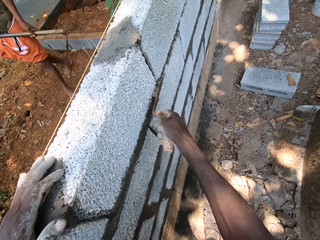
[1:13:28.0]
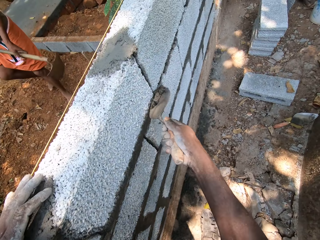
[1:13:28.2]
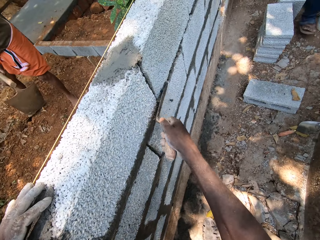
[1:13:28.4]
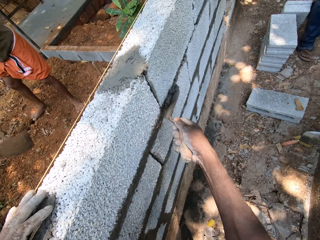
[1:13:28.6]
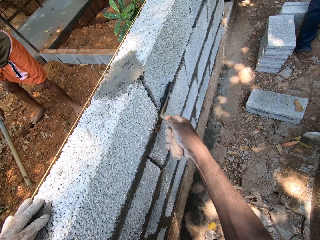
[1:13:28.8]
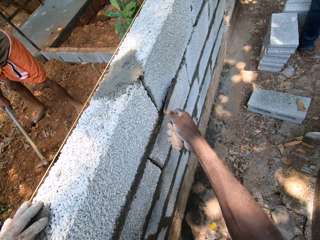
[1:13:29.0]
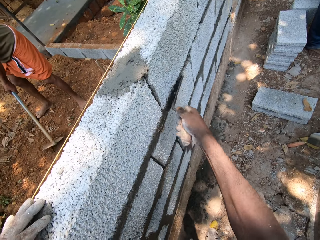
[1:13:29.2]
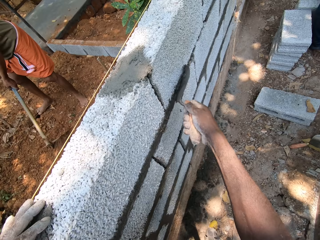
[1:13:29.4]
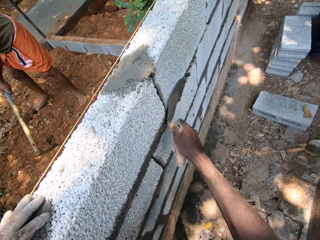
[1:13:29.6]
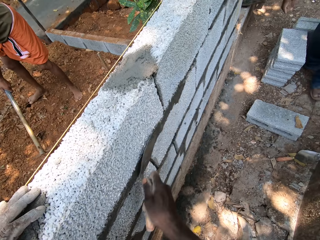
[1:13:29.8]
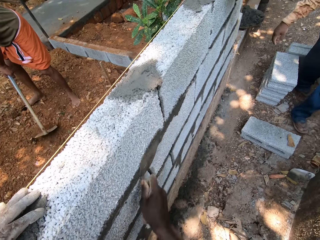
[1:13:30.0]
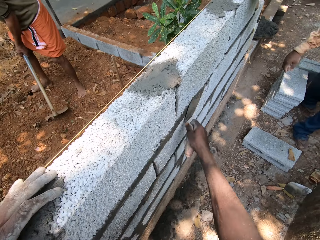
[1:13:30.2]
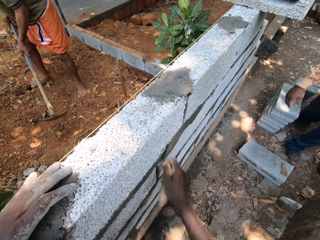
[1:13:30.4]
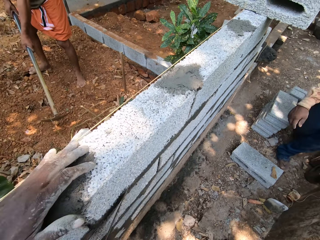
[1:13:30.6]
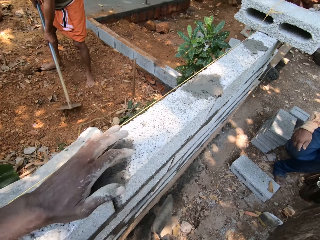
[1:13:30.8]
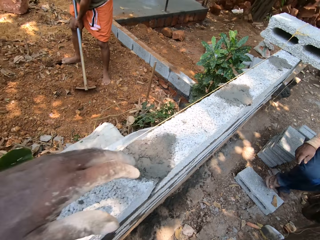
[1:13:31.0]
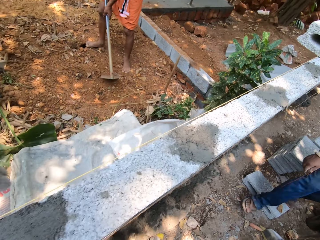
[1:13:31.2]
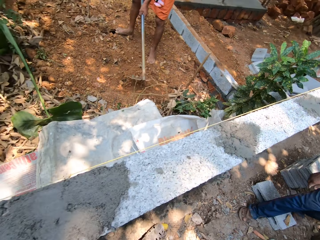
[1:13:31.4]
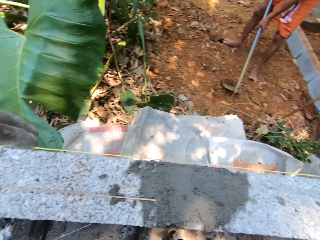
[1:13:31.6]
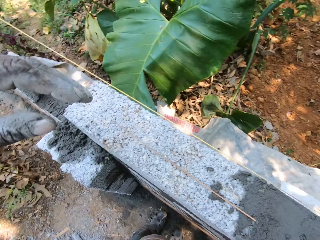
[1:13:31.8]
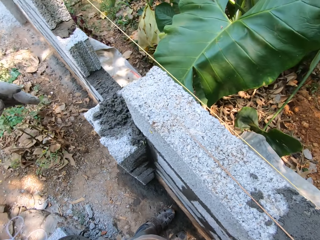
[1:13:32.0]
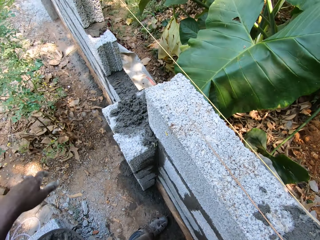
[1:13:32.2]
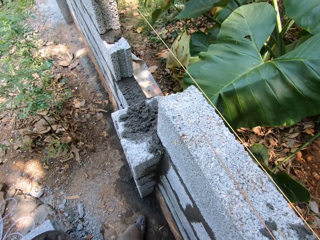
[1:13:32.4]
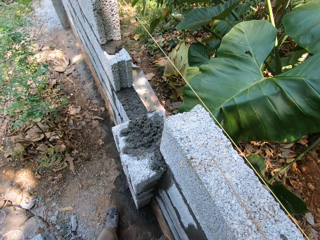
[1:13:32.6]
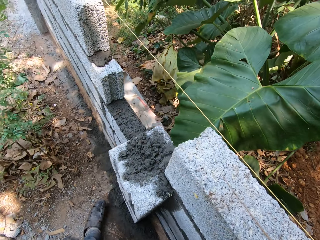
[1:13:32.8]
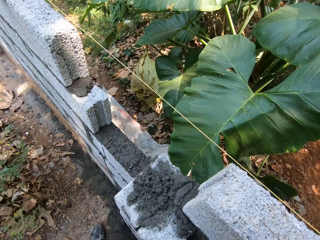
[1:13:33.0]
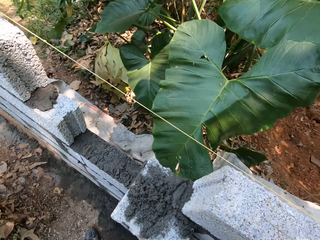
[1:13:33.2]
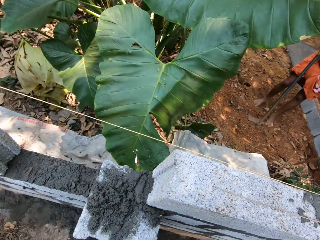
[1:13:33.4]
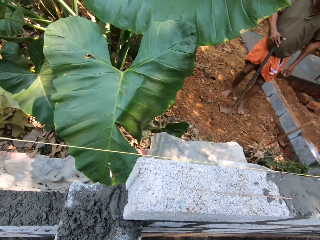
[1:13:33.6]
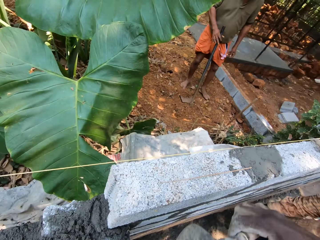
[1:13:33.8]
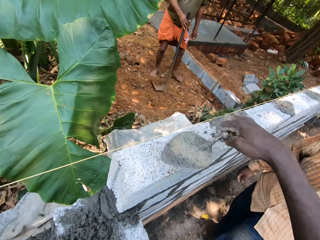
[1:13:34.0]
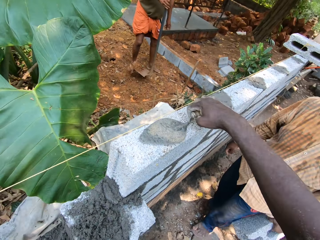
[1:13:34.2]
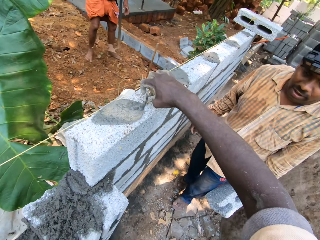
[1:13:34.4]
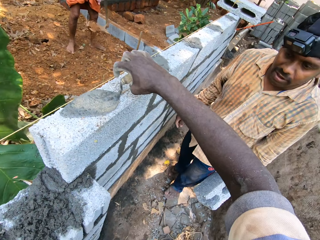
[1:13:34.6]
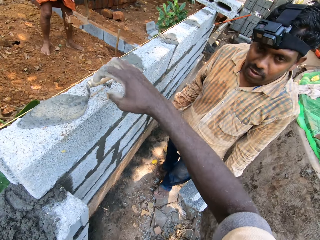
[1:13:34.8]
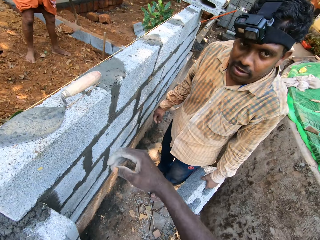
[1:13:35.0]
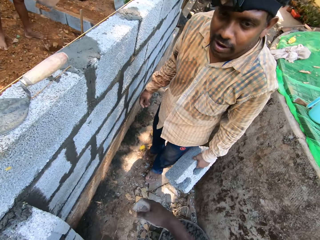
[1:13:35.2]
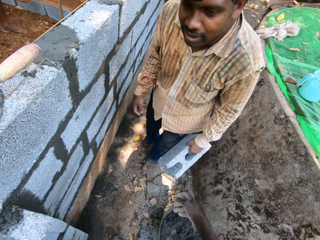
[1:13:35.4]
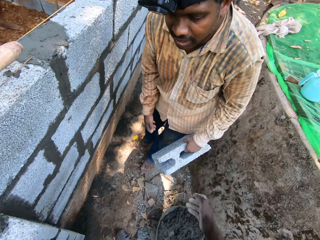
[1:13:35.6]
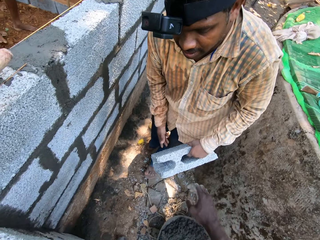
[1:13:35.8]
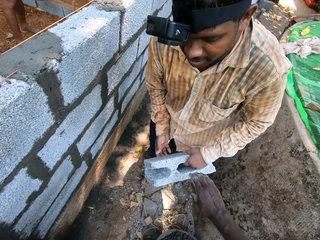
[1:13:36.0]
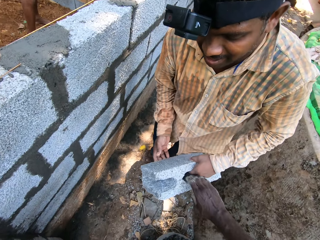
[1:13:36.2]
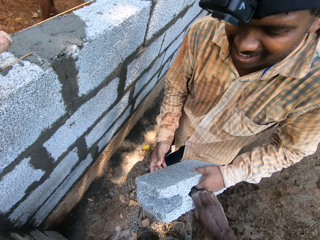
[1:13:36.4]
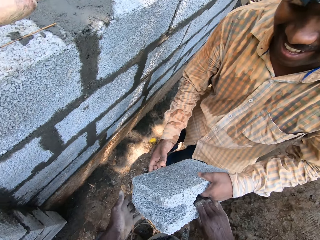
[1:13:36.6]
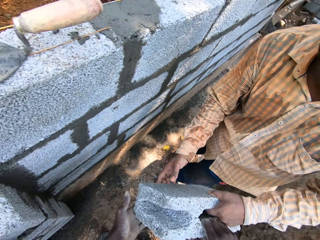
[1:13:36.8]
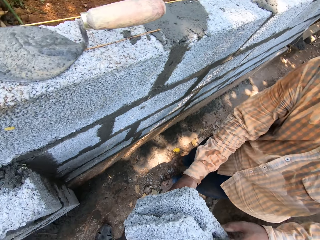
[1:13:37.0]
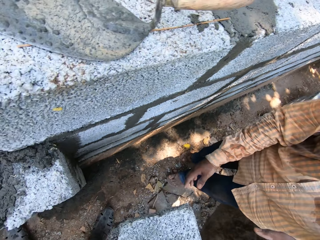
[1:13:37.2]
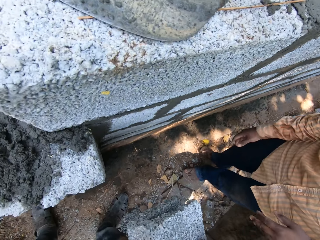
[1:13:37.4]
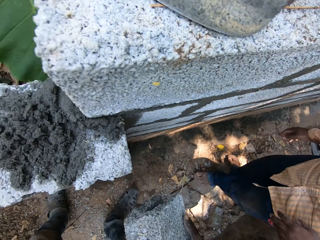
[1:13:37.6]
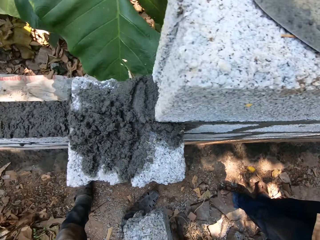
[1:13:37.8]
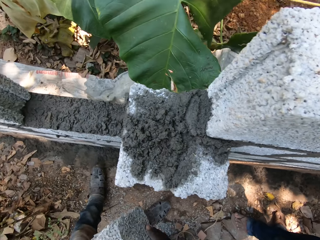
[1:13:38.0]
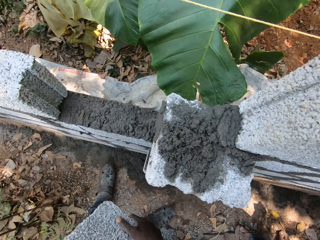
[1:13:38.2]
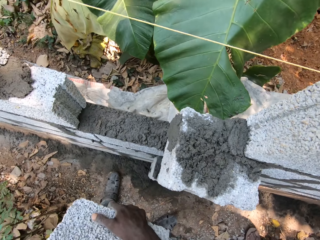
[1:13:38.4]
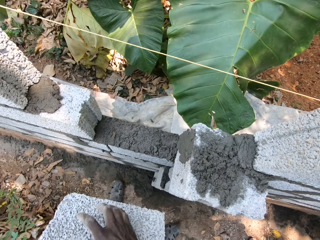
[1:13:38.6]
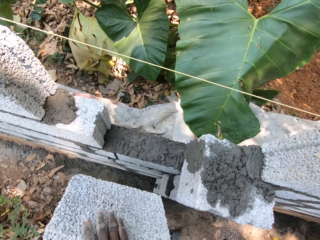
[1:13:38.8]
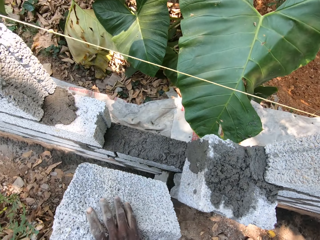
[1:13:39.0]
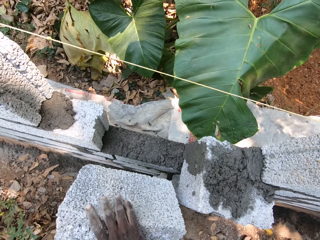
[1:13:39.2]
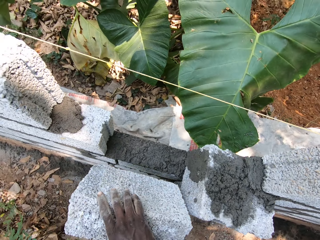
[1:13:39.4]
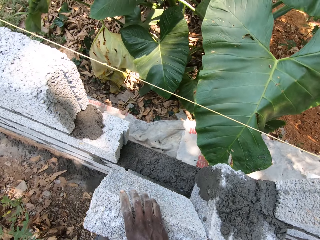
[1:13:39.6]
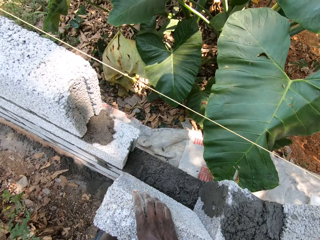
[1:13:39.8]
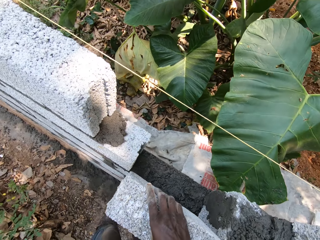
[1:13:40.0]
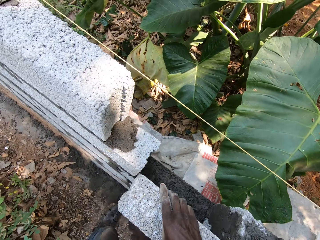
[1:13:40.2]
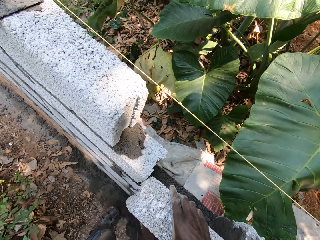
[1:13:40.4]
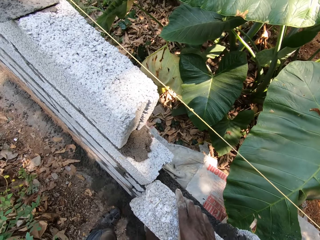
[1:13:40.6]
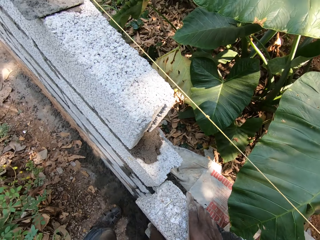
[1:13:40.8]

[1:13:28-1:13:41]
The camera wearer places the brick trowel on the wall with his right hand. A man carries a cement block with his left hand. The man carries the cement block with both hands. The camera wearer collects the cement block from the man with both hands. He sets the cement block on the wall with both hands.

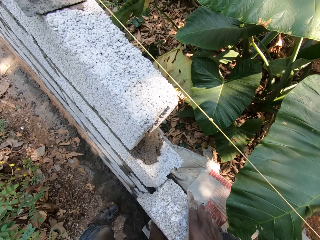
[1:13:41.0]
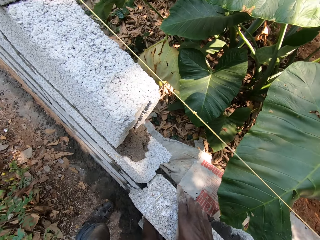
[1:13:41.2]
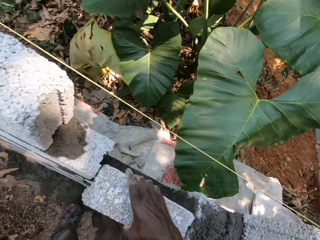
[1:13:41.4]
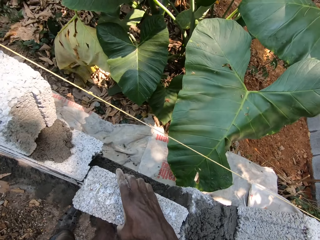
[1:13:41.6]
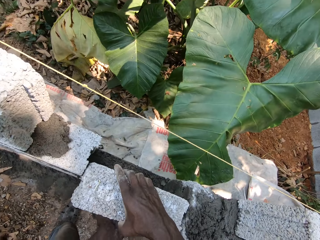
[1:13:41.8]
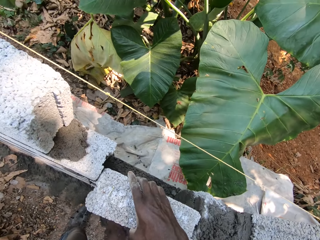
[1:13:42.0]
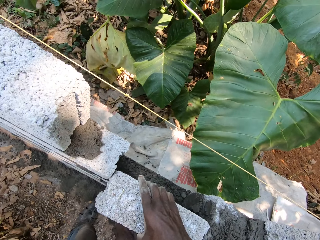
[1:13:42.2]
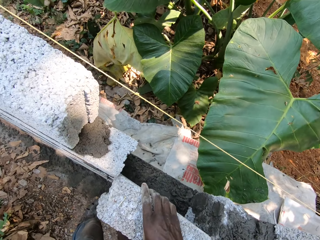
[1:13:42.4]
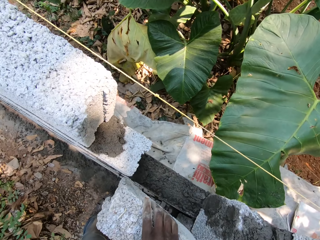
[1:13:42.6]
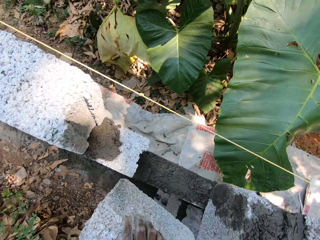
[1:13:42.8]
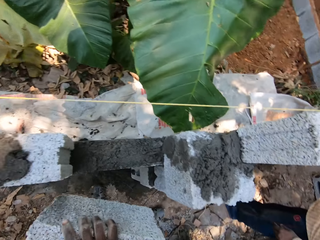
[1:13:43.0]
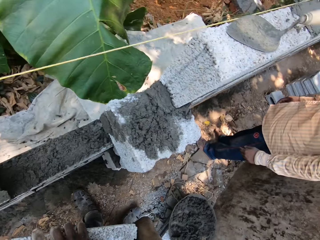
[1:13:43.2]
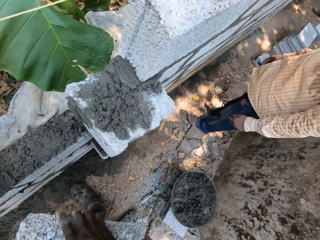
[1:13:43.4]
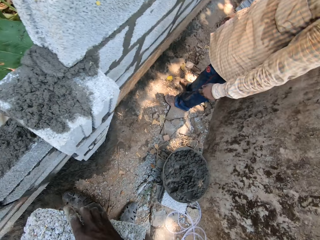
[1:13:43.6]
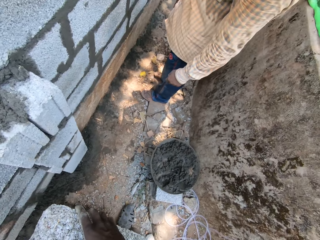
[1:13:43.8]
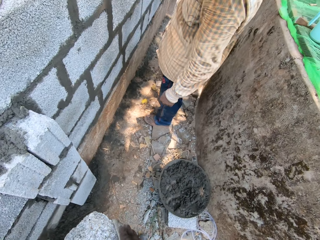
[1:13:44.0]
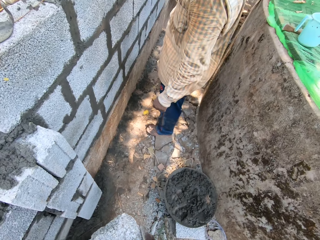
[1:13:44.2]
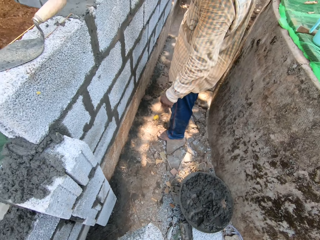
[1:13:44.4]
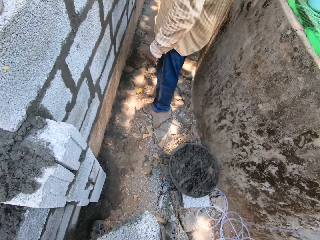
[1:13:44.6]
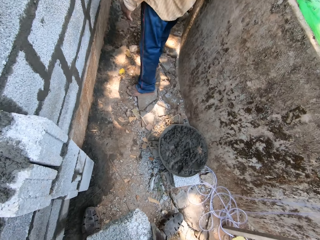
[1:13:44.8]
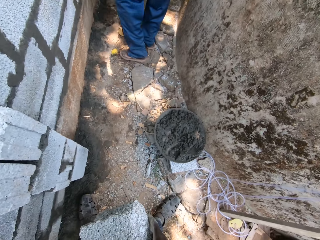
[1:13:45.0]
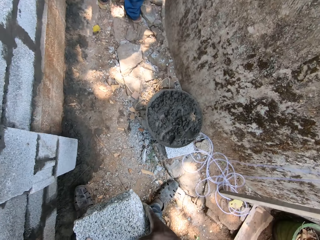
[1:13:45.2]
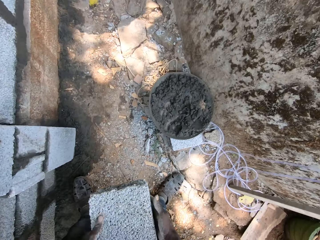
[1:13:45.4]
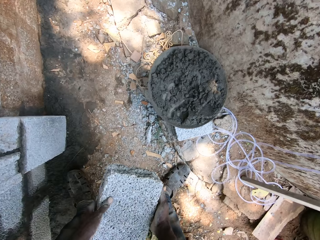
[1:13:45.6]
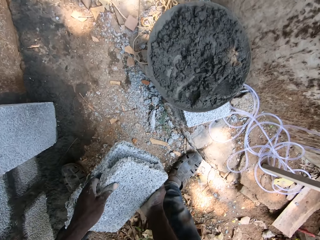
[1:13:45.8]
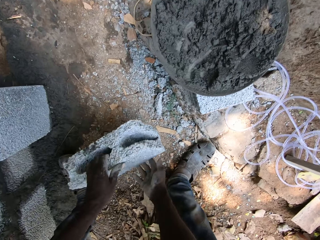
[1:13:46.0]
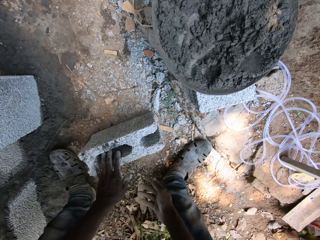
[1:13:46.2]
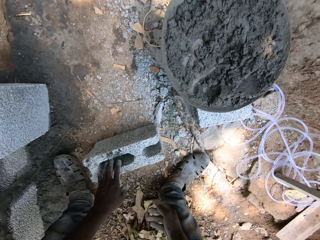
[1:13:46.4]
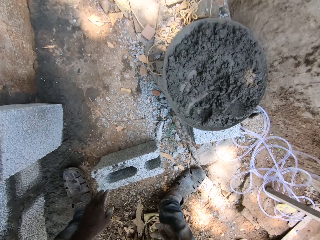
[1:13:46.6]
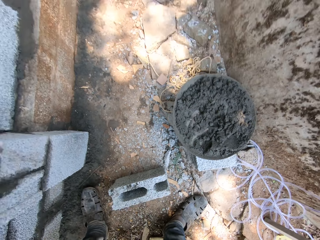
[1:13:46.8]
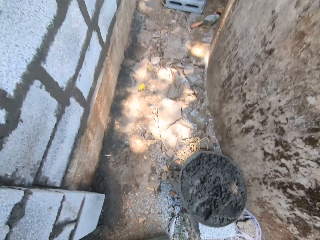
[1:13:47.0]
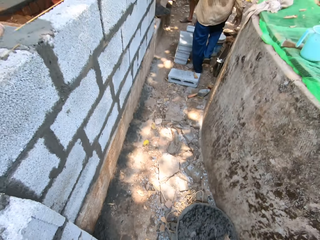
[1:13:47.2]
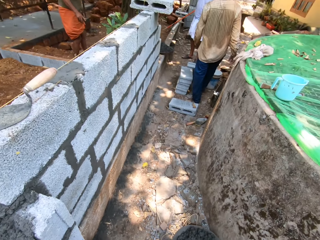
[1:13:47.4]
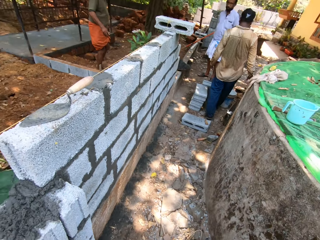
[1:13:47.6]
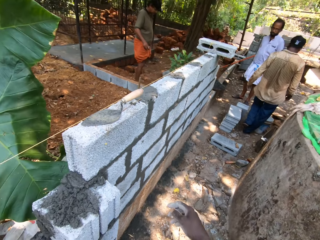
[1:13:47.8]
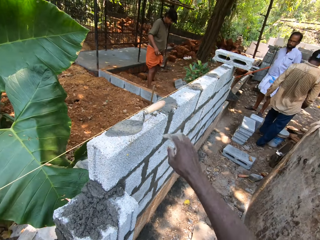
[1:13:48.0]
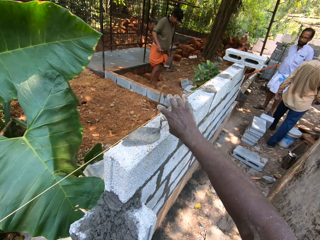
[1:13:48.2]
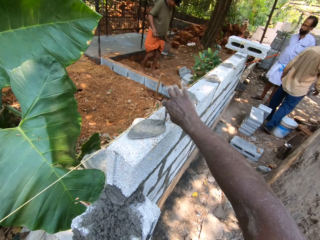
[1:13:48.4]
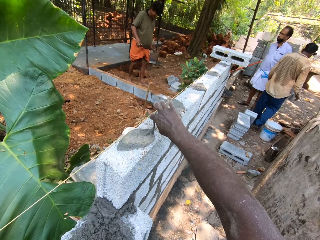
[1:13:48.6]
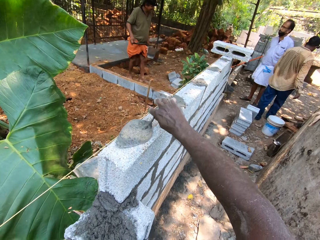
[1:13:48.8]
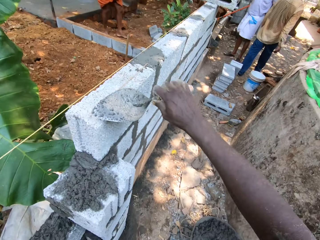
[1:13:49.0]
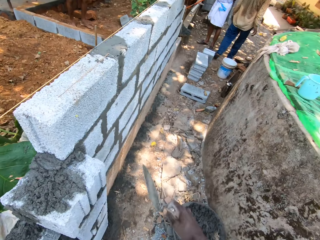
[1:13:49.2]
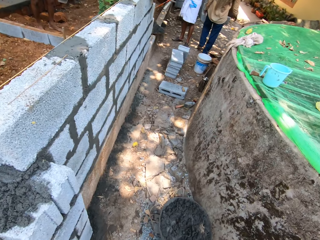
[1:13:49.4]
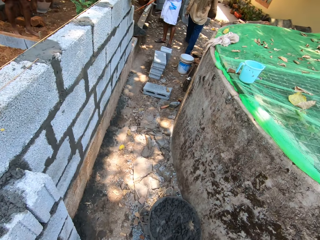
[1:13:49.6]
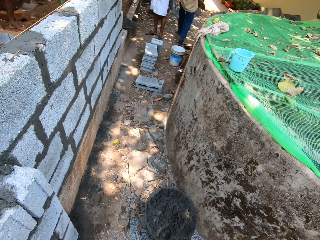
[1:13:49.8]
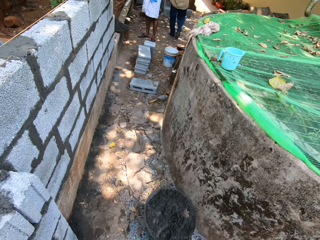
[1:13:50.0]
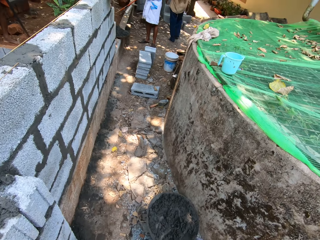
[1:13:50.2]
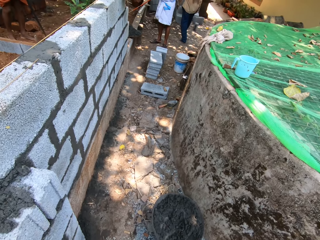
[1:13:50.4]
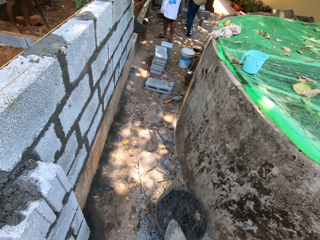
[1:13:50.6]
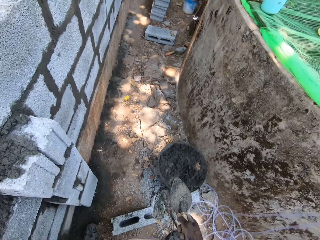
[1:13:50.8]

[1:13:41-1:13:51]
The man converses with the camera wearer. The camera wearer fits the brick or cement block on the wall. He drops the cement block on the floor with his left hand. He picks up the brick trowel on the wall with his right hand.
